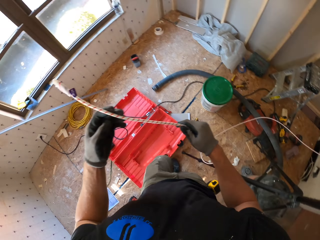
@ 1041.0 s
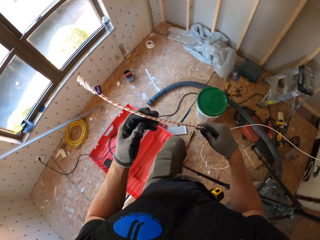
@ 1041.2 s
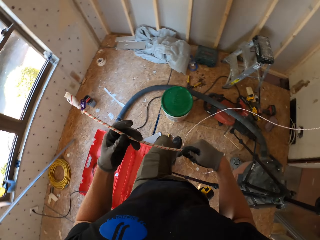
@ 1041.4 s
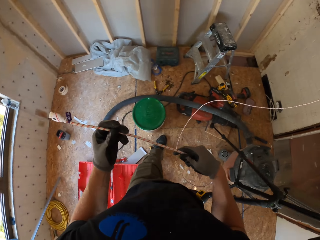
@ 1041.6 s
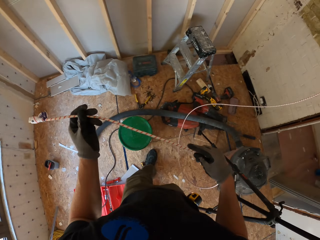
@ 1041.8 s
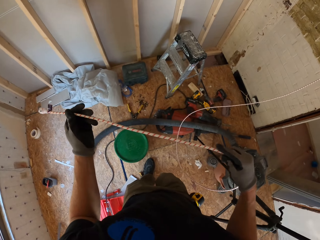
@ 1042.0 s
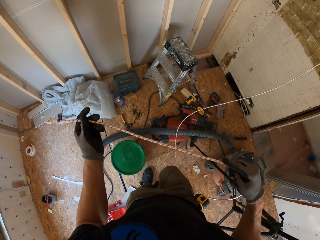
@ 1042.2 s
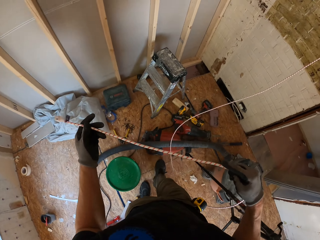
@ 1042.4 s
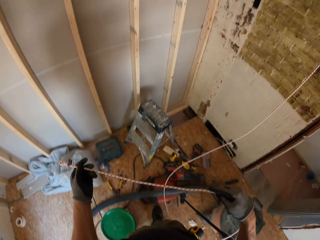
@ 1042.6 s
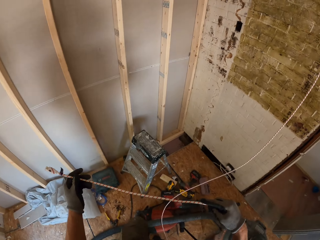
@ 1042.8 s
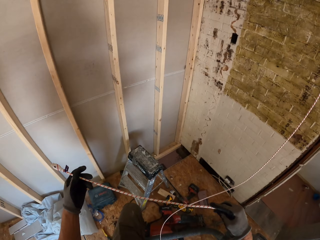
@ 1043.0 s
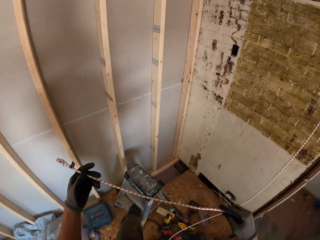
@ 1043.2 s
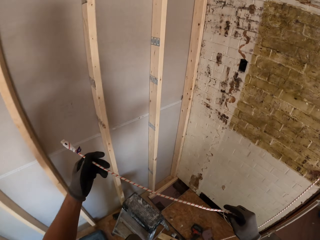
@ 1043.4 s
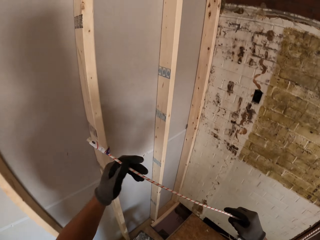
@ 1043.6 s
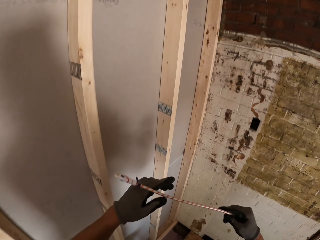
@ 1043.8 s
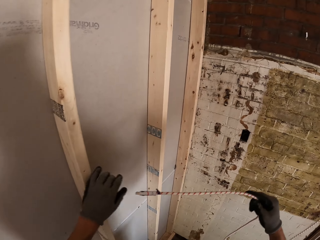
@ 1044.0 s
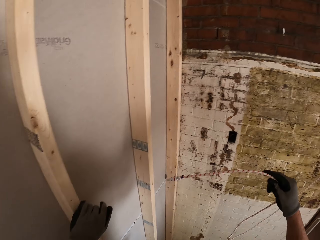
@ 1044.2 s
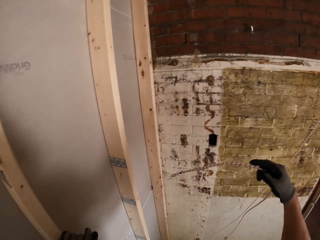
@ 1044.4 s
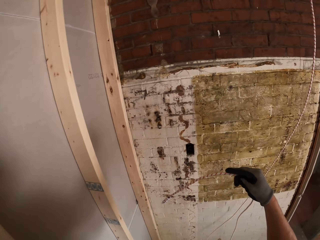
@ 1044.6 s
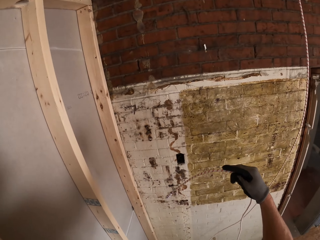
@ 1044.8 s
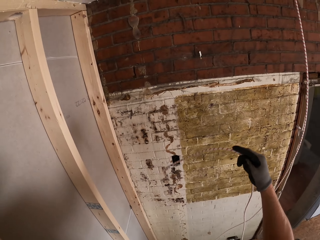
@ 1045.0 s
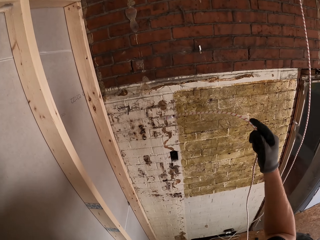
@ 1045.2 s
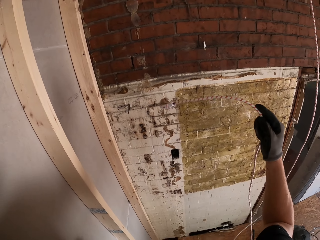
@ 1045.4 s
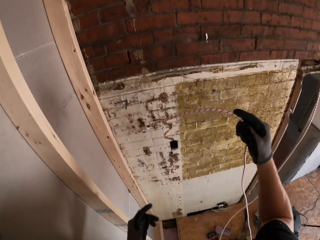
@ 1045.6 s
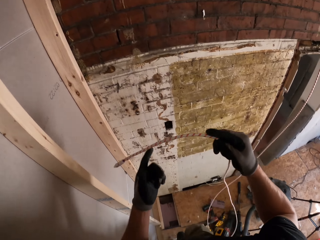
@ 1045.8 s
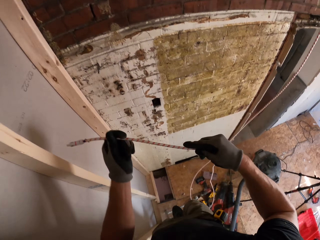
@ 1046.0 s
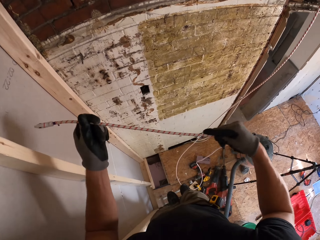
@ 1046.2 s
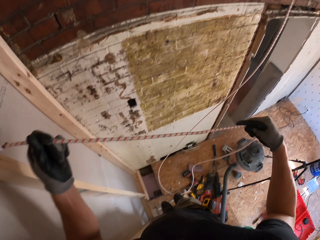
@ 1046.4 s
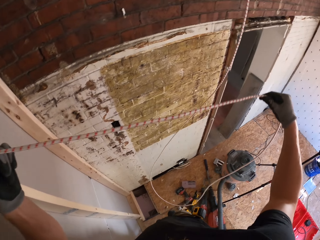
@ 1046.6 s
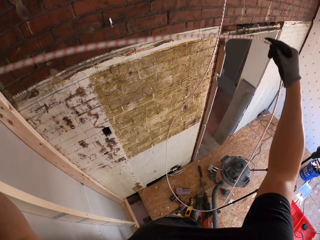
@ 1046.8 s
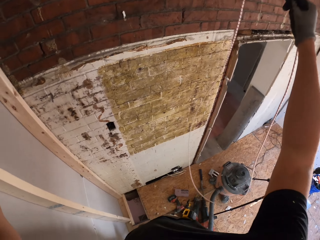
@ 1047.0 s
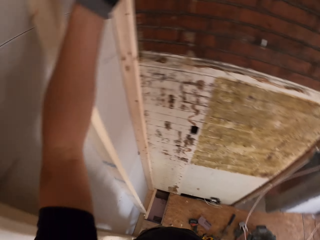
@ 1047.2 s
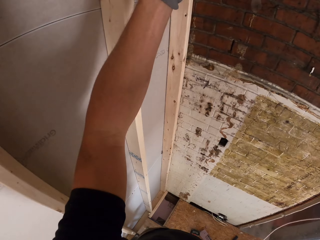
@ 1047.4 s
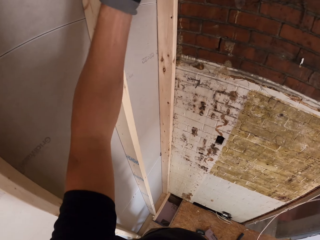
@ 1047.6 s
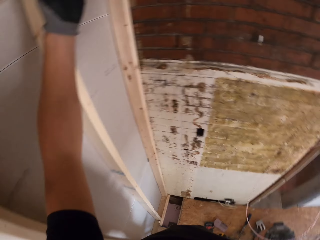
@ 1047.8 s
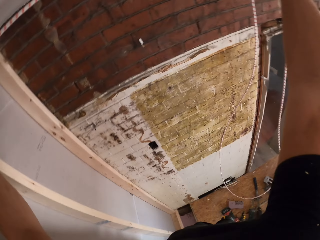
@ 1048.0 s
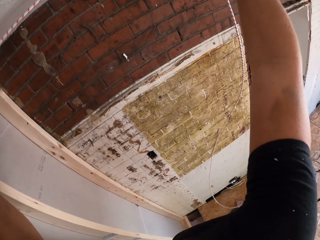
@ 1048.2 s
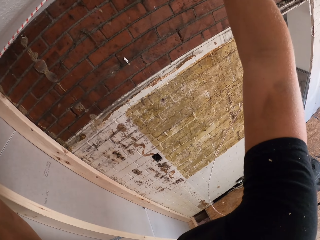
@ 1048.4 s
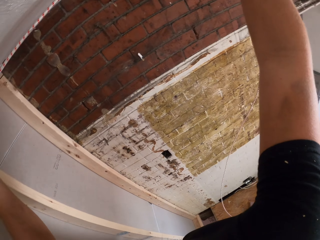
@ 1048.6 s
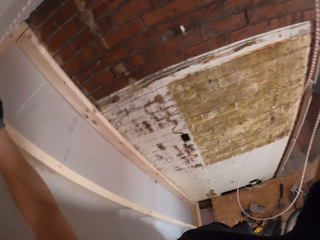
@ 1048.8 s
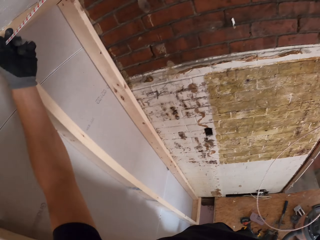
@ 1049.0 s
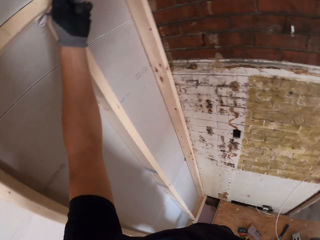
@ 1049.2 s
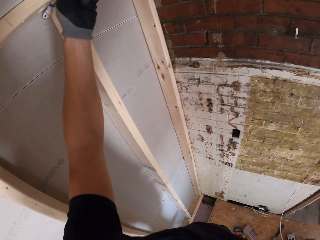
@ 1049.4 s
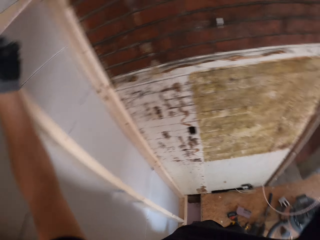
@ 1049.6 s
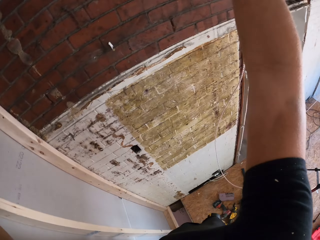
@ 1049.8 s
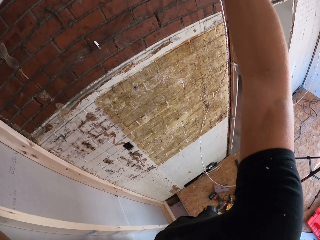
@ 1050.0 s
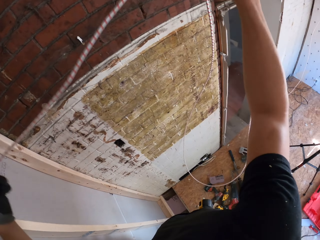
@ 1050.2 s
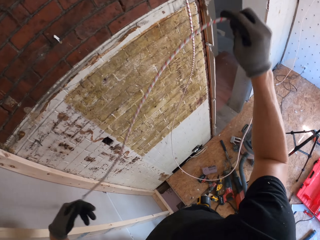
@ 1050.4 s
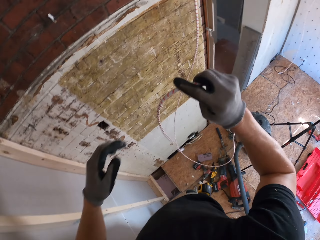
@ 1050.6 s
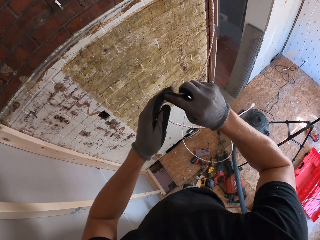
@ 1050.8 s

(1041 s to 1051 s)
The camera wearer walks on the floor. He steps on the ladder. He holds the cable with both hands. He climbs up the stool. He lifts the cable with both hands. He looks around.

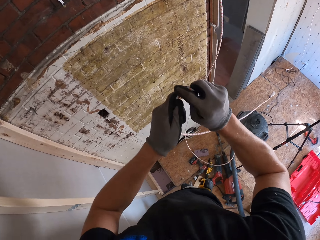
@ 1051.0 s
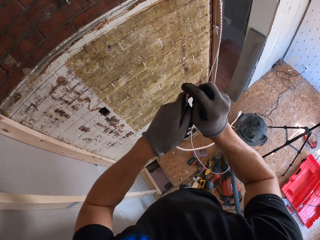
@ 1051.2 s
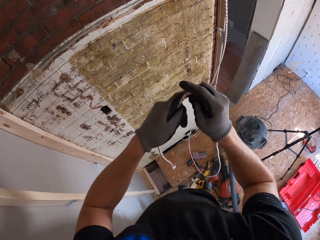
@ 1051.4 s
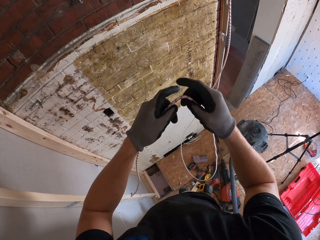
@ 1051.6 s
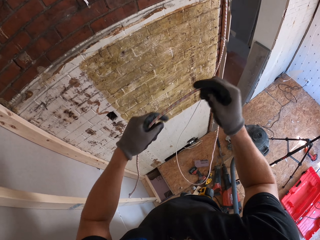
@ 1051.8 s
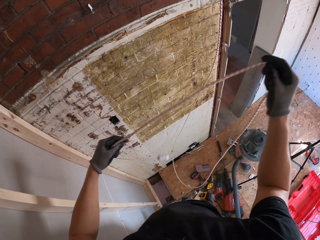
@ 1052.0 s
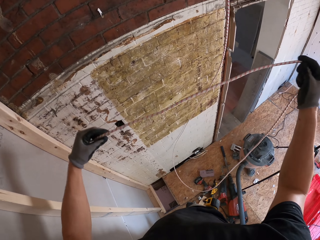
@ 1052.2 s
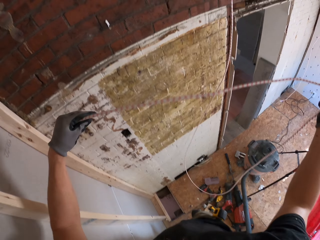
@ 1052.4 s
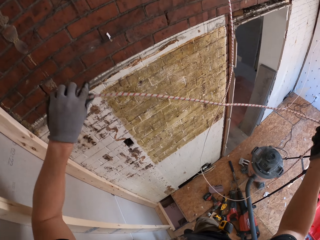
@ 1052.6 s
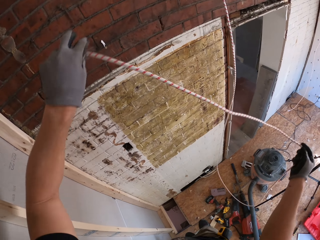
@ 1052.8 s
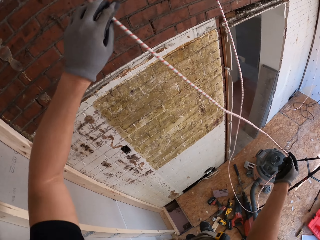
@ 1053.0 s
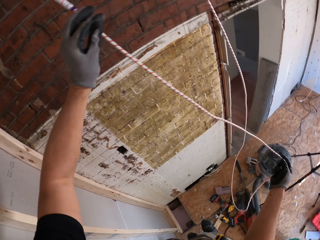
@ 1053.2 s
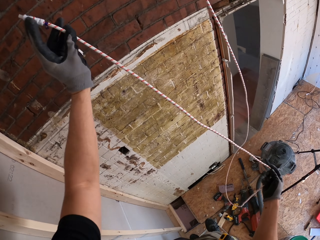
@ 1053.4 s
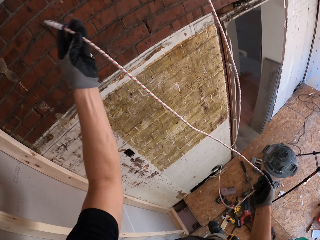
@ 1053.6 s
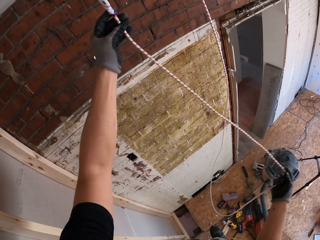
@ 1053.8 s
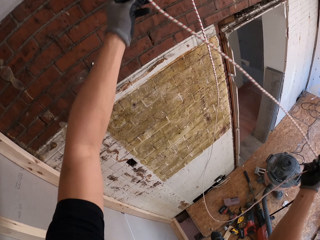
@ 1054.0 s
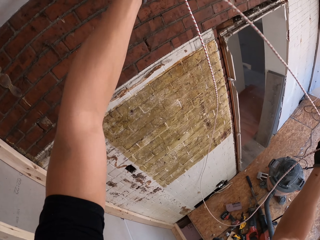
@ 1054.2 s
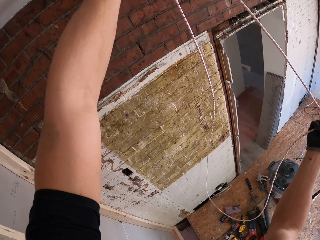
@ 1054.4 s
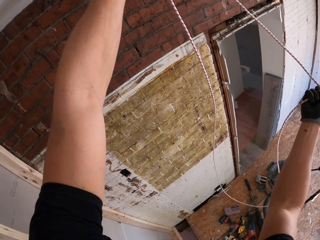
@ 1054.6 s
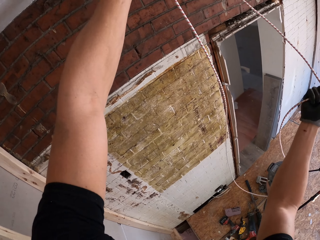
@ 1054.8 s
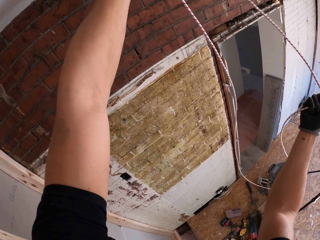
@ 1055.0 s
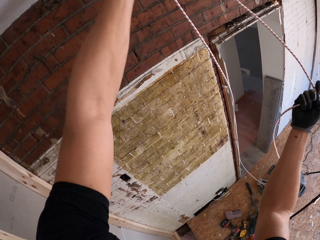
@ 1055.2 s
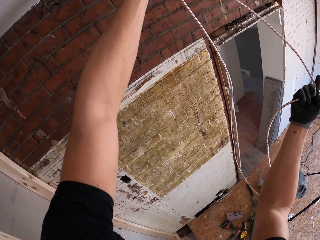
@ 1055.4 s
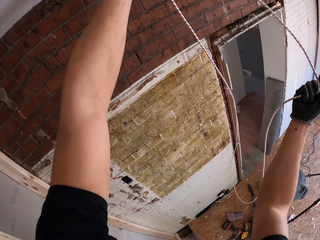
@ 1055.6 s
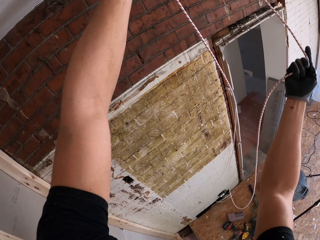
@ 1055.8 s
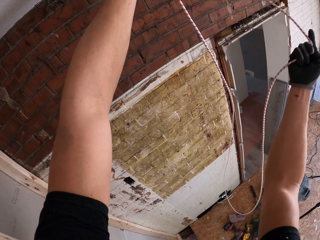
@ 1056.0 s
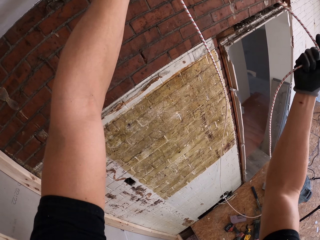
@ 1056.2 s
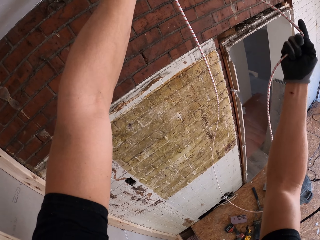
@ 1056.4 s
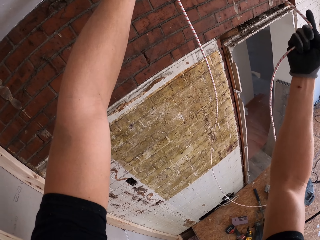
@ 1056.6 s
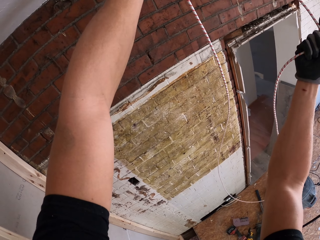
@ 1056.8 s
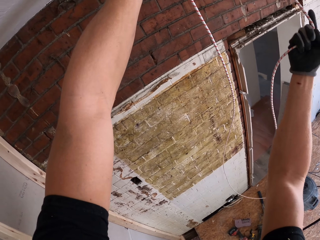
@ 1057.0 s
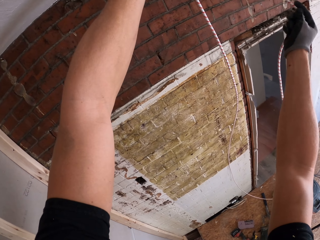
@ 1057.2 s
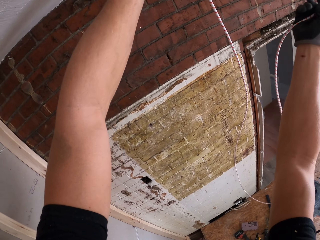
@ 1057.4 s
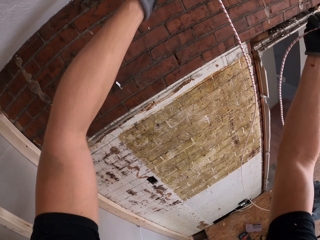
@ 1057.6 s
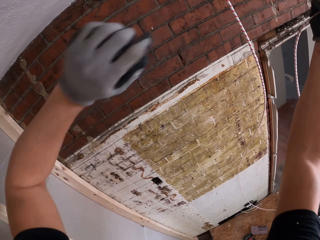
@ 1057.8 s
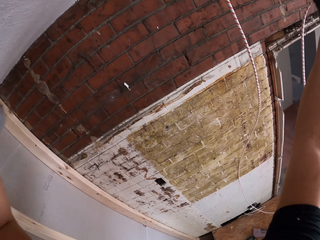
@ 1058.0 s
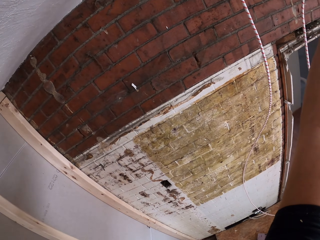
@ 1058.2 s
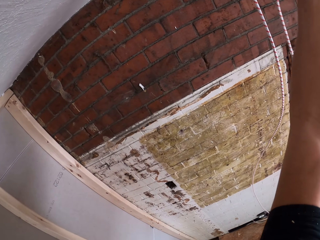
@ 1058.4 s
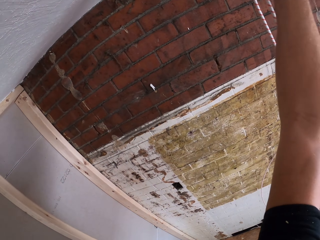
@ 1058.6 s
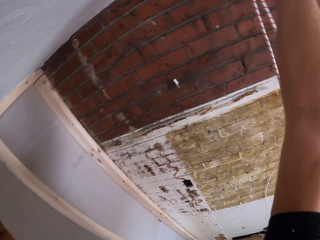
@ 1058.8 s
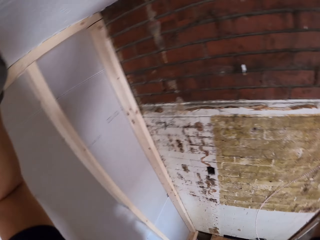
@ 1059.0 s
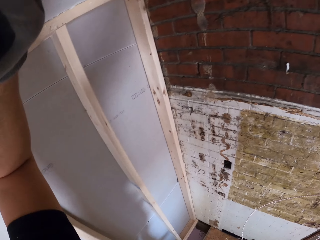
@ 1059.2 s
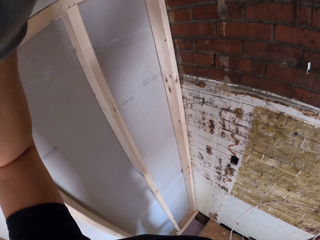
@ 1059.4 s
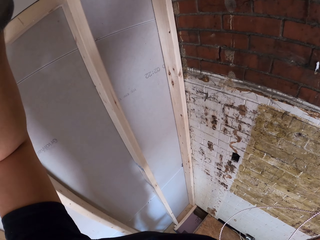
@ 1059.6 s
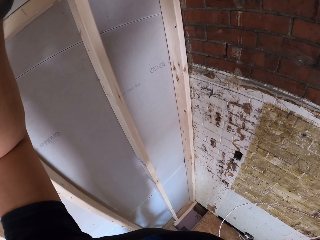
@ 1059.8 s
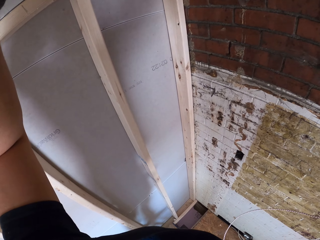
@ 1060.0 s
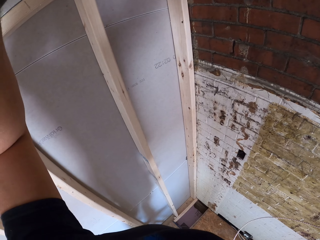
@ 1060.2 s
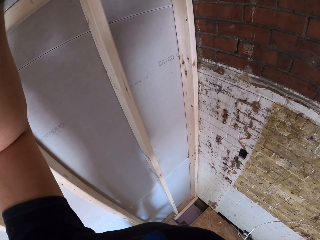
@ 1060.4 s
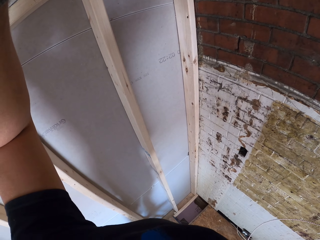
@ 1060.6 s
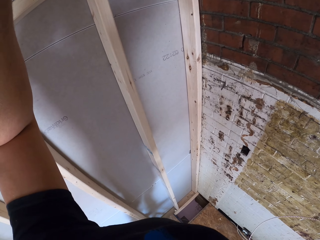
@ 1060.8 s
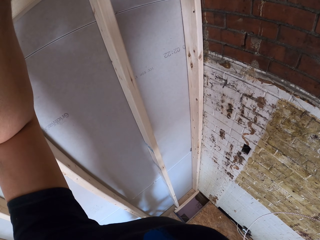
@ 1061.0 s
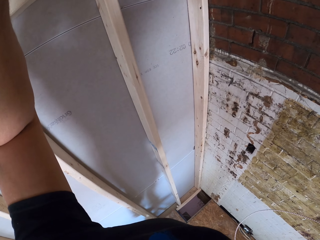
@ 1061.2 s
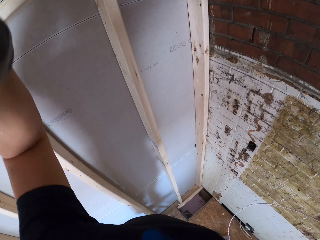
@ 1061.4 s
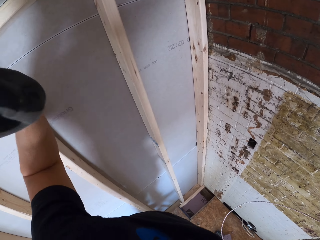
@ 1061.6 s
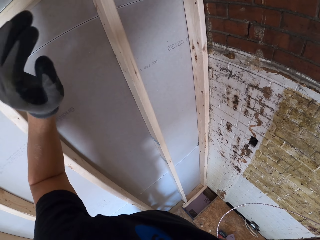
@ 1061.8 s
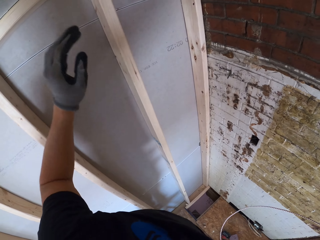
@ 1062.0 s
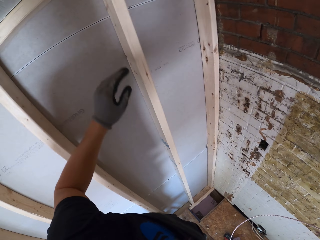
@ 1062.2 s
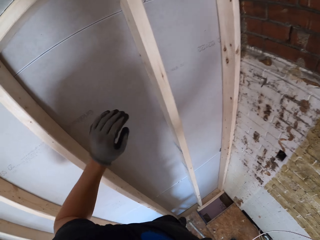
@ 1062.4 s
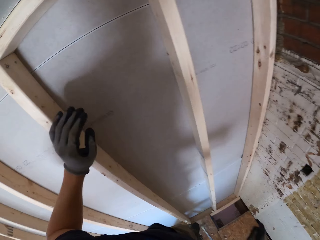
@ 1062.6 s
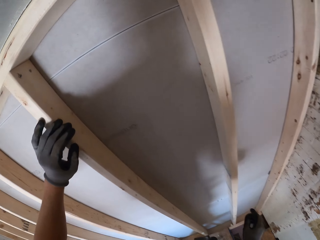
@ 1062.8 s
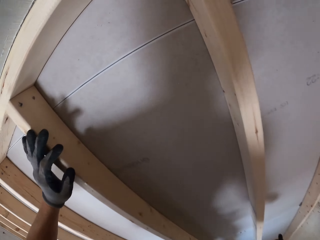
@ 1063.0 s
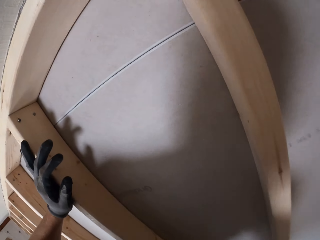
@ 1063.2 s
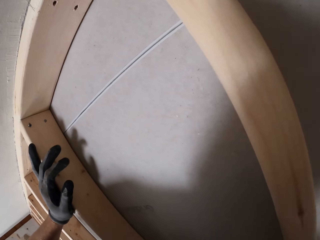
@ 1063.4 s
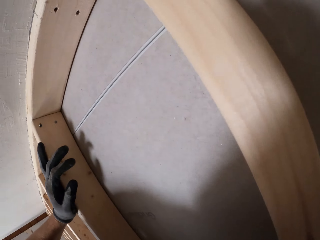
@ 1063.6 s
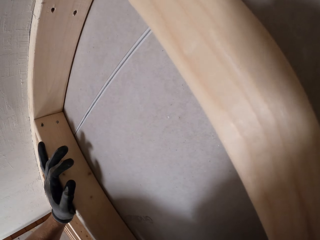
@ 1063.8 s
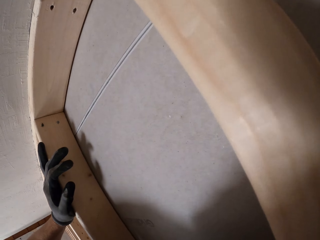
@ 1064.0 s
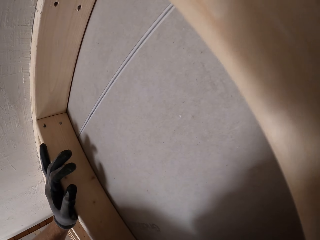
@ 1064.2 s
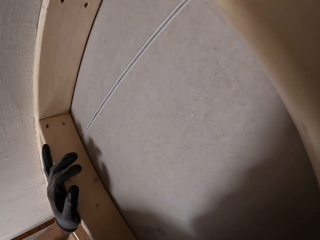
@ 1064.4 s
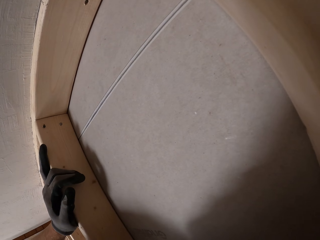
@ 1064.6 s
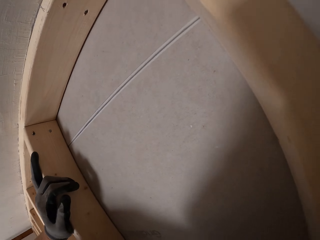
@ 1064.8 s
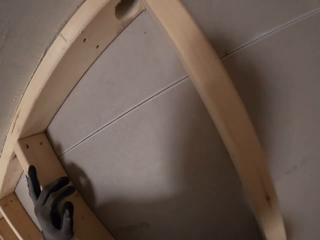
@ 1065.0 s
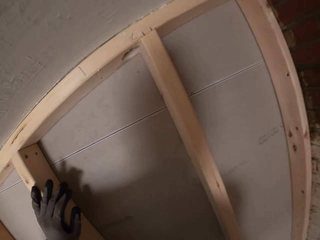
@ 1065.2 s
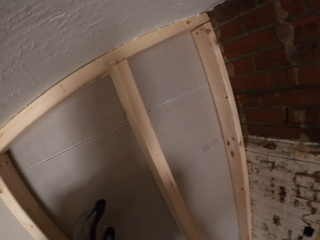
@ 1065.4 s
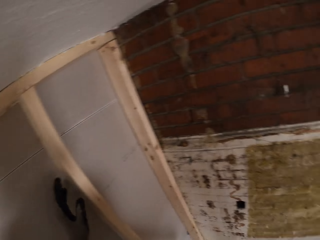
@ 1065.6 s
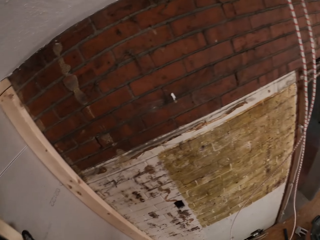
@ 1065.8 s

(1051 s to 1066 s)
The camera wearer drops the cable. They lift the cable with the left hand repeatedly. They move the left hand. They look at the wall. They place the left hand on the wall. They stand on the floor.
